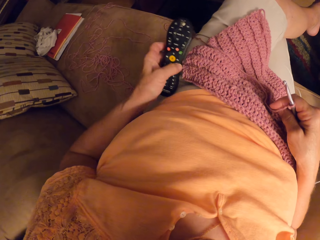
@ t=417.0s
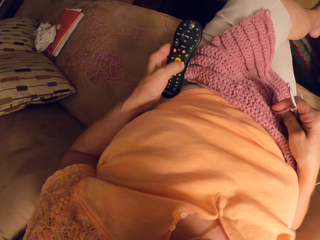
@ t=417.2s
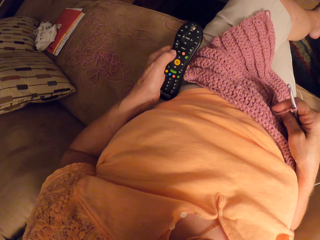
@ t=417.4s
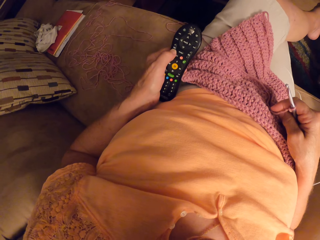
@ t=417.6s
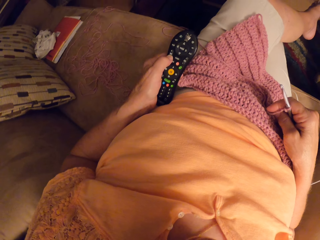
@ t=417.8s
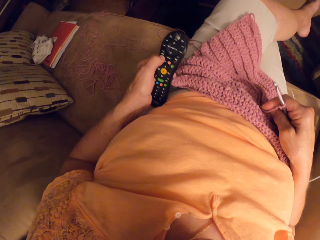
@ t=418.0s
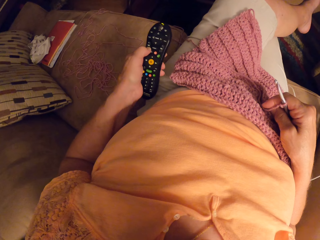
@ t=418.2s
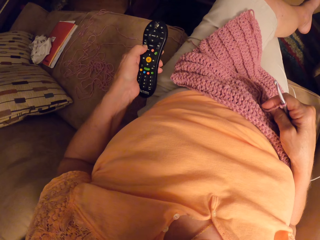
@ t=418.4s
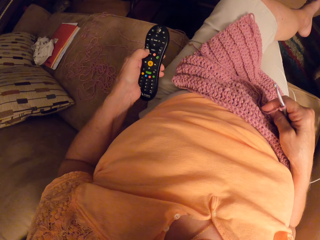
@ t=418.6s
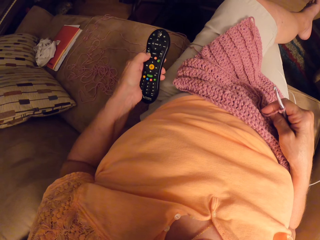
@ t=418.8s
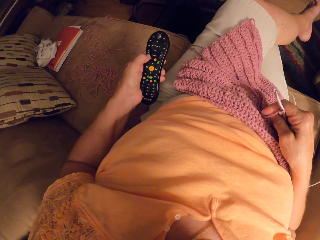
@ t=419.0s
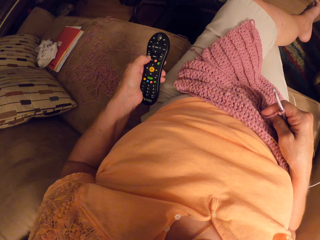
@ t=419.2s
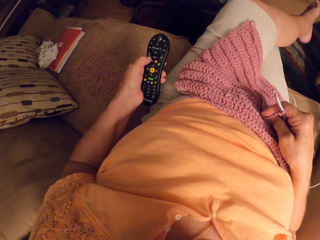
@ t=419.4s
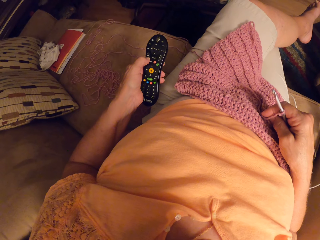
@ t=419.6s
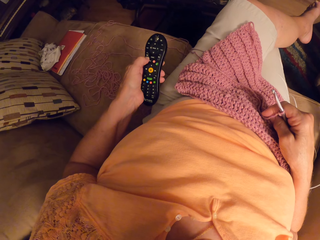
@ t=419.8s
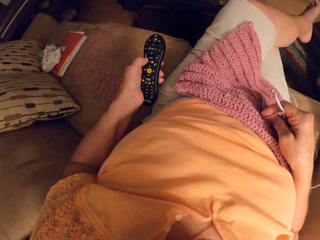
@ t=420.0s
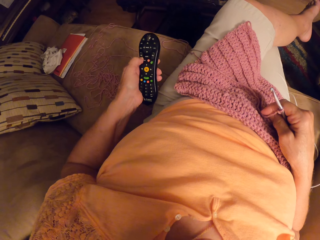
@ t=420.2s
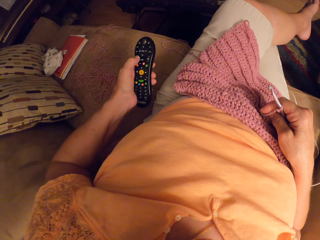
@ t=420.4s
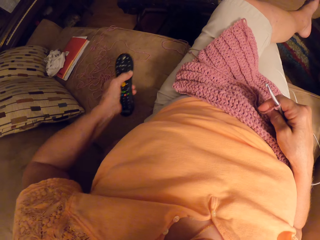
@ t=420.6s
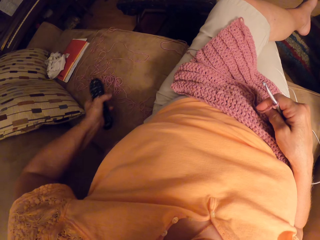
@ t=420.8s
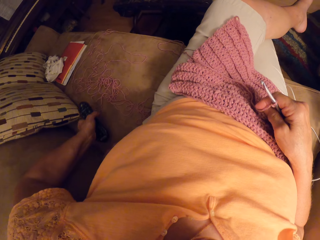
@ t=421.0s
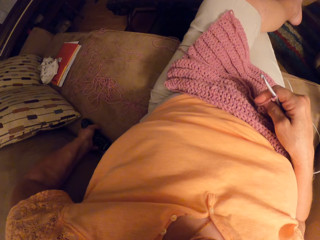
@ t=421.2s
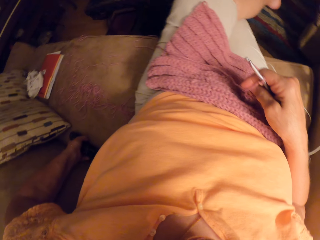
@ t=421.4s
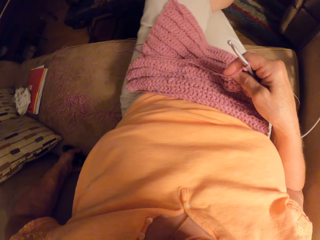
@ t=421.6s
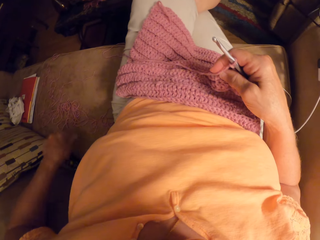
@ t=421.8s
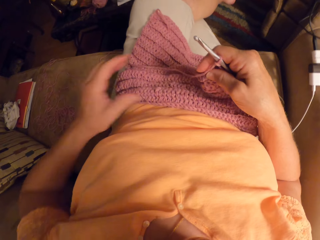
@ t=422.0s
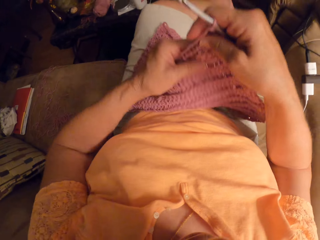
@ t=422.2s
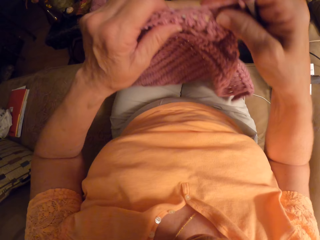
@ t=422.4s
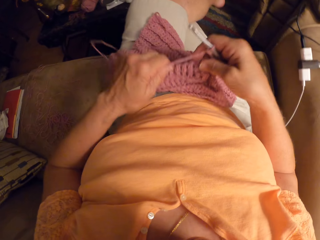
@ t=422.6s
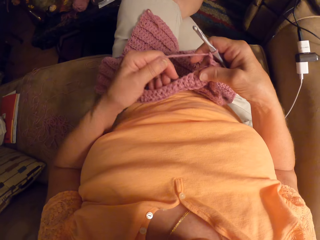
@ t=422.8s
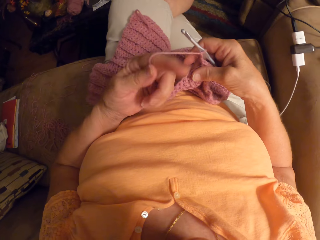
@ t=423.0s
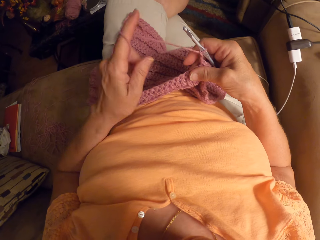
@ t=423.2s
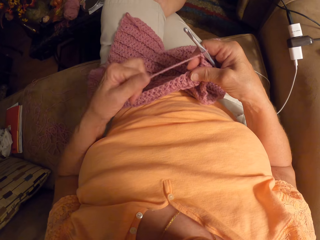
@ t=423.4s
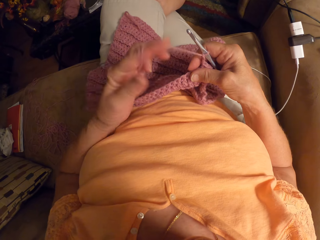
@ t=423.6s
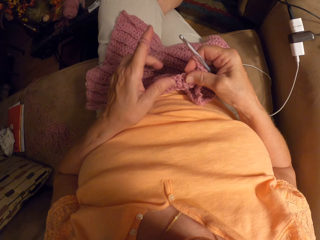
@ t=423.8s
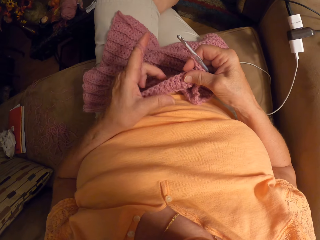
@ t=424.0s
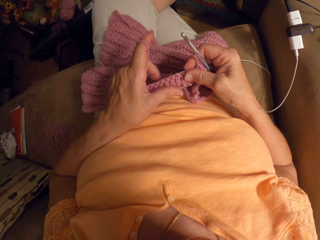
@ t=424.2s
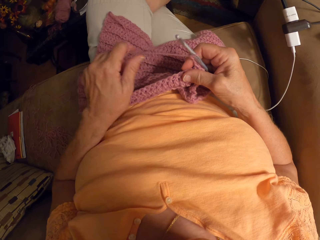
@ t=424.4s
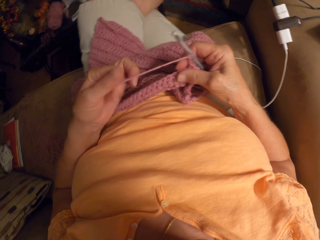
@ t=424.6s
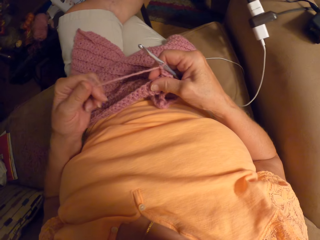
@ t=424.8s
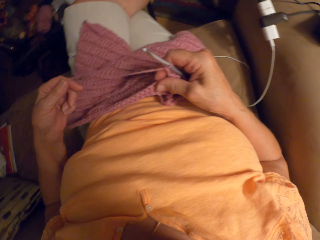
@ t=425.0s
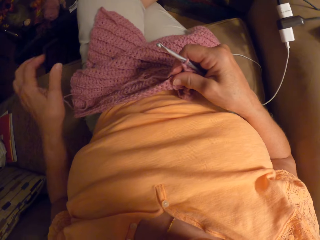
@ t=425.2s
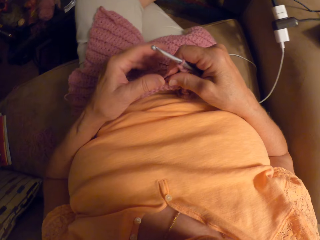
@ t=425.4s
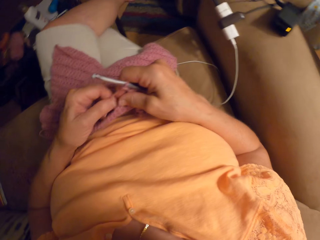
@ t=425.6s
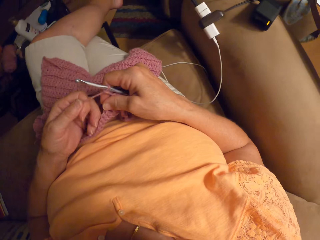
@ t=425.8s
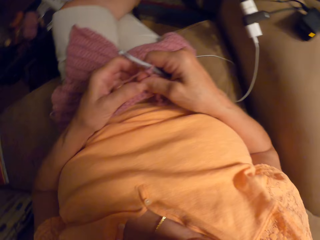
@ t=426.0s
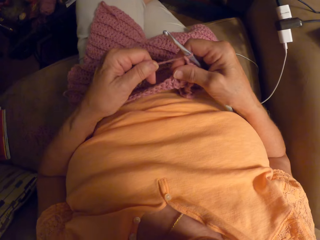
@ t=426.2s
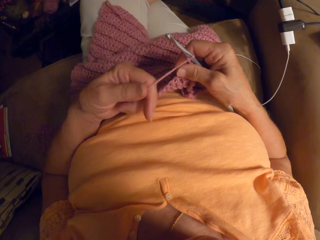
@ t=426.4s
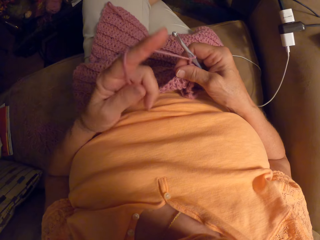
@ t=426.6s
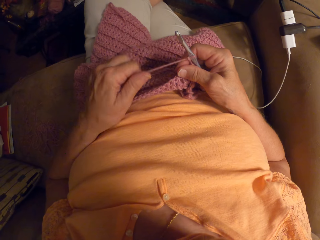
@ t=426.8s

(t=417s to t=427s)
The camera wearer presses the remote control. She drops the remote control on the seat. She adjusts the crochet with her two hands. She stretches the garment. She wraps the yarn around her left hand, on her index finger.

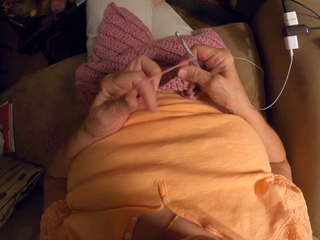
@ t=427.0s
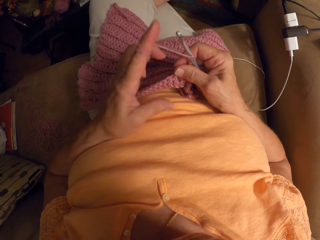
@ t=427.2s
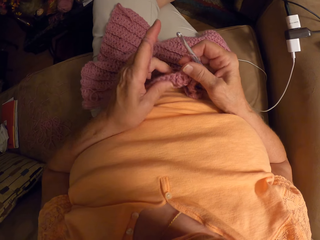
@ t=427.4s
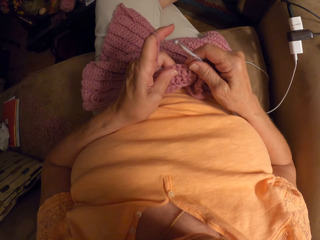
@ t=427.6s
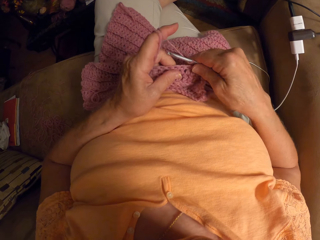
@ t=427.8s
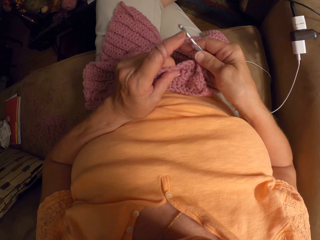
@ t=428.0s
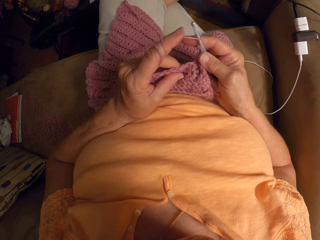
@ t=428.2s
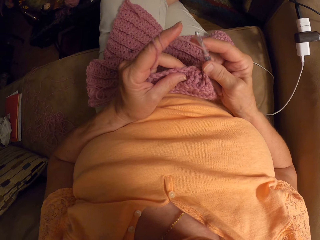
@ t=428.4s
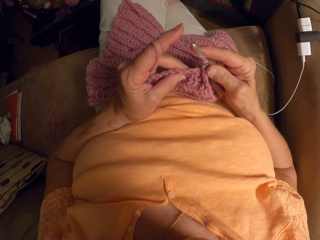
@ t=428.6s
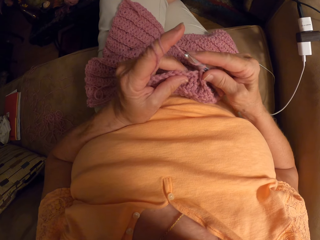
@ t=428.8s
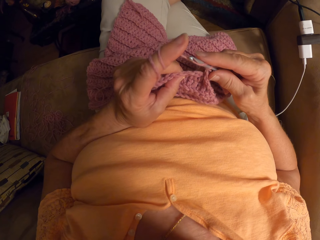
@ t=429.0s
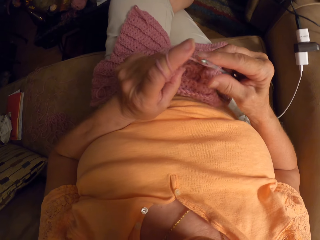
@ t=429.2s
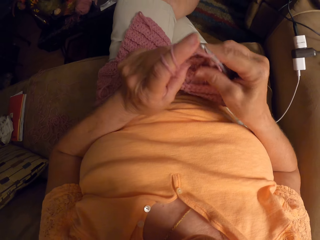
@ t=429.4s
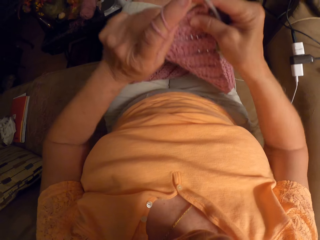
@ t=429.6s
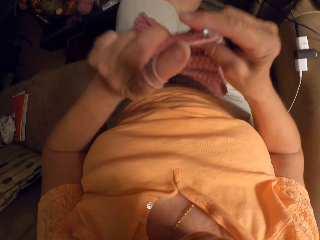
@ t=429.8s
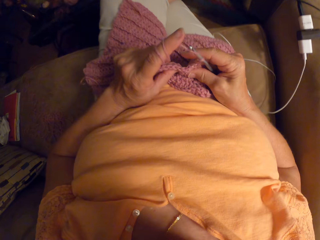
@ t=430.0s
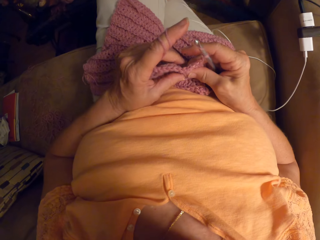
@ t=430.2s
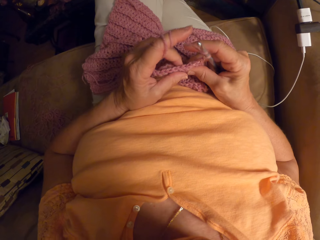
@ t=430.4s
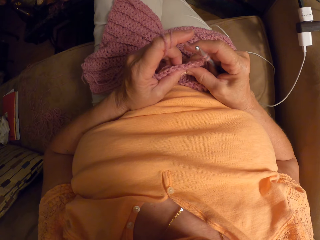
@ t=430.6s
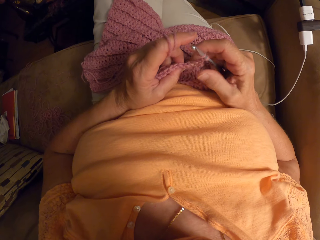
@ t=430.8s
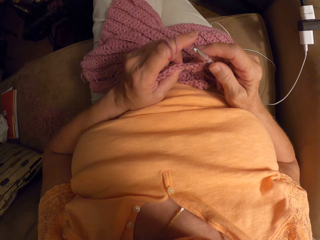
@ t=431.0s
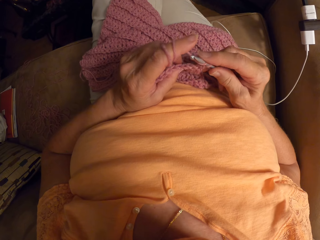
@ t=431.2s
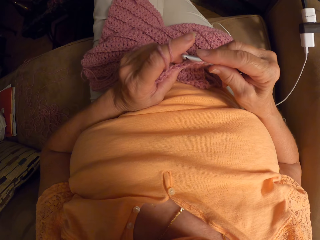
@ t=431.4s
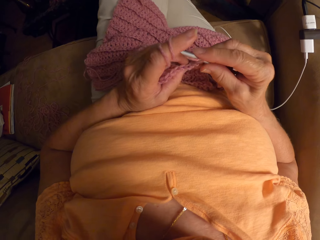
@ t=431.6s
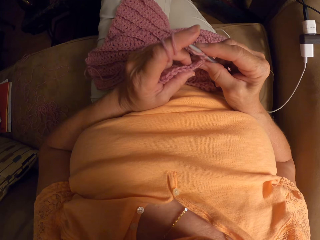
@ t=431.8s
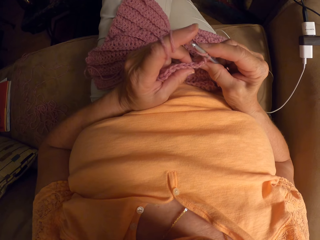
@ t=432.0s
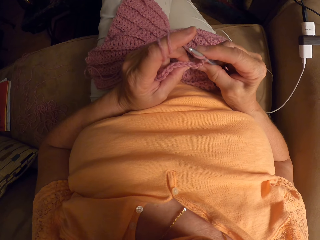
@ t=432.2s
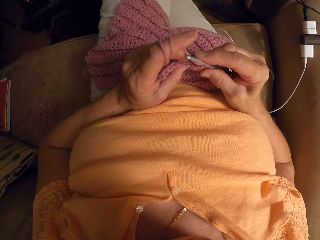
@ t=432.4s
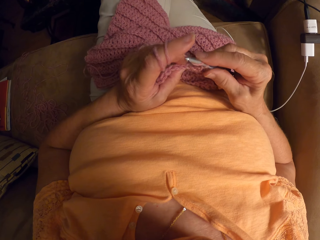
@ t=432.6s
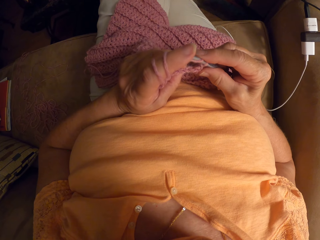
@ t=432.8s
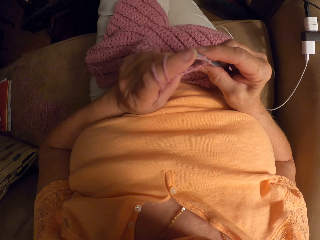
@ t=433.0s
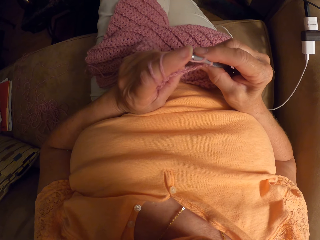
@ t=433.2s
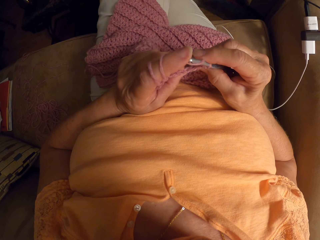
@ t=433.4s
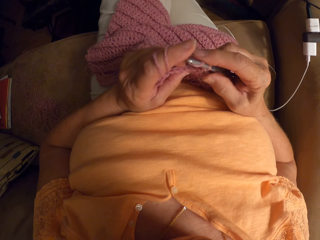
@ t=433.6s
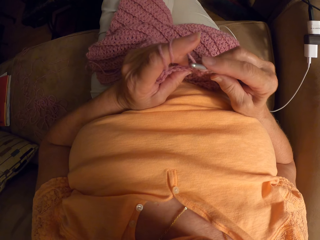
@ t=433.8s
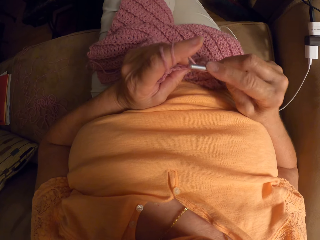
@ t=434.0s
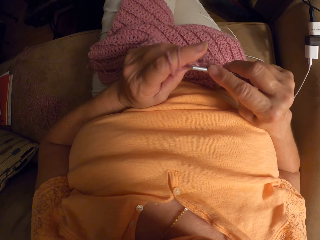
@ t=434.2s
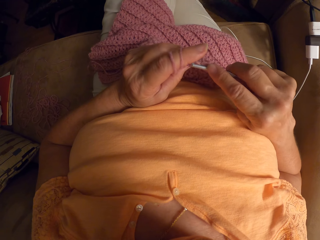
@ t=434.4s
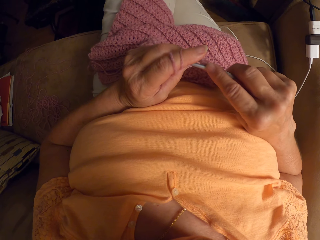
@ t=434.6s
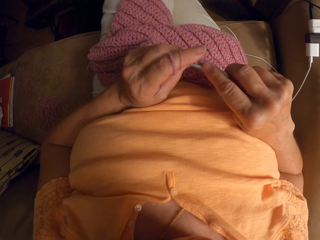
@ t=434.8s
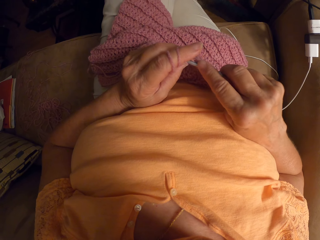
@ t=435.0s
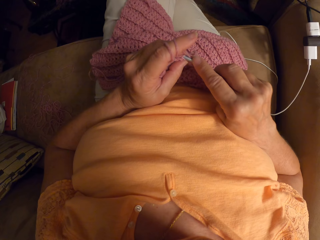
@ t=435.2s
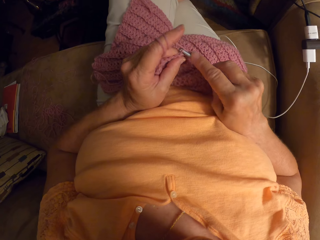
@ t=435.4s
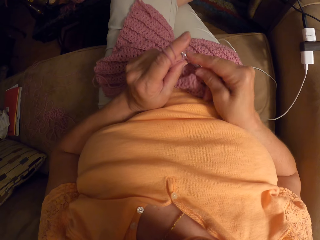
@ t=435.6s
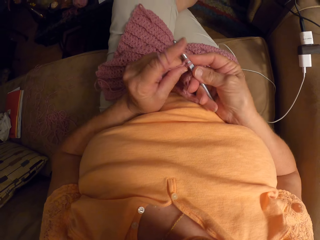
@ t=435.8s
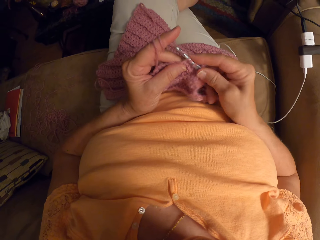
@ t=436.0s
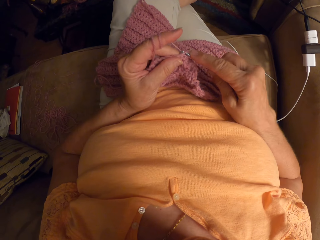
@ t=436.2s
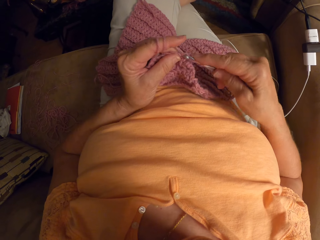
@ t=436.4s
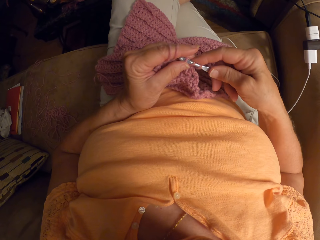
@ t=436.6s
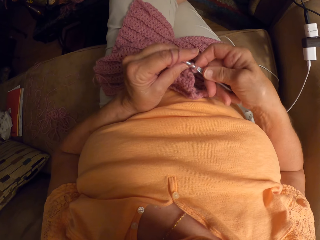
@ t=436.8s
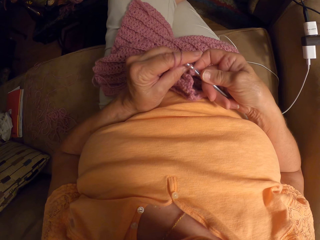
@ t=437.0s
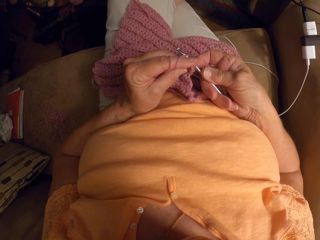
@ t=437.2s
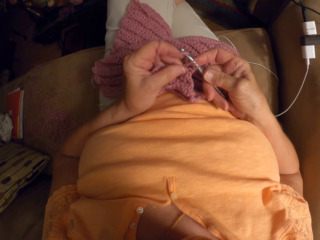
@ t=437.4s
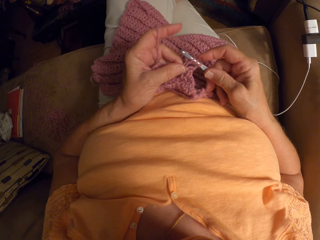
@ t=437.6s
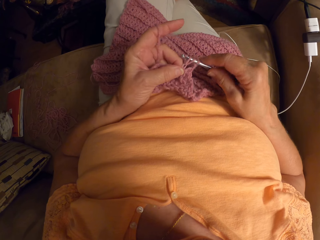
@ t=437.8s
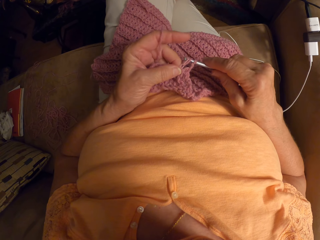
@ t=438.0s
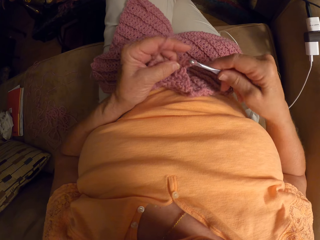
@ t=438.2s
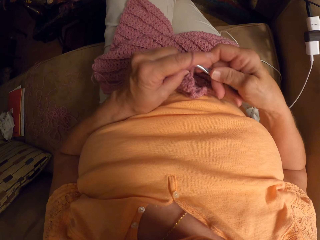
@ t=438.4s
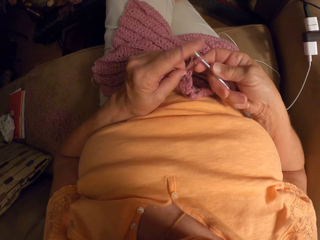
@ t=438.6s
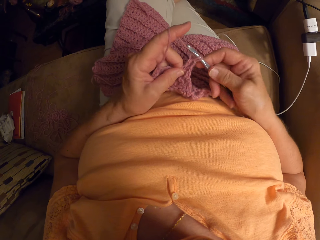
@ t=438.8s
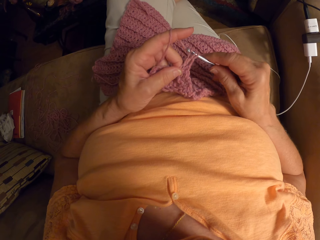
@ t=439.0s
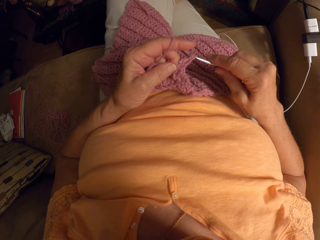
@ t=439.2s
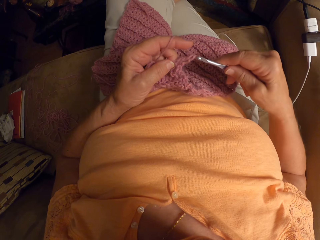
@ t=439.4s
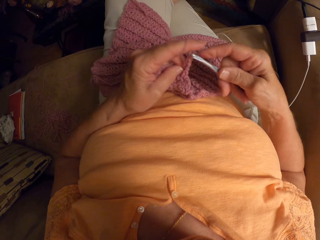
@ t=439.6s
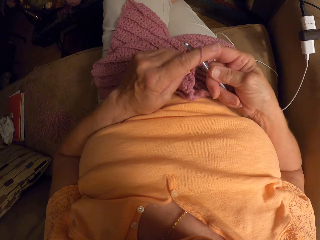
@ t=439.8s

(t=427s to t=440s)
The camera wearer interlocks the garment using a crochet hook. She adjusts the crochet with her two hands. She stretches the garment. She interlocks the garment using the crochet hook.
